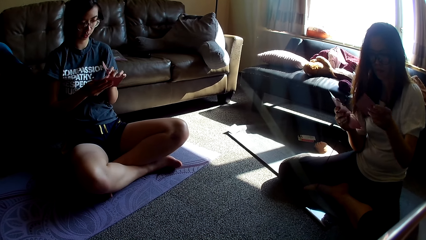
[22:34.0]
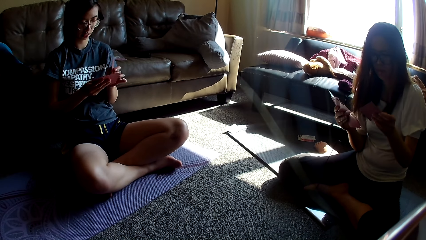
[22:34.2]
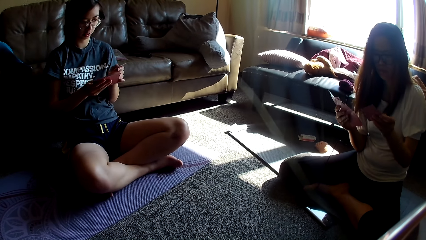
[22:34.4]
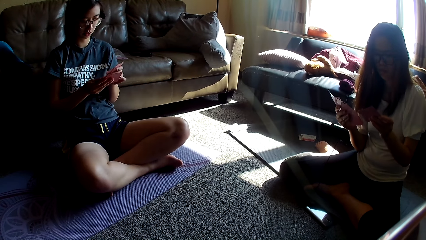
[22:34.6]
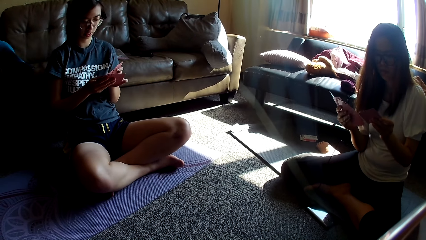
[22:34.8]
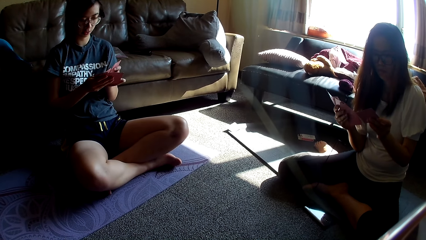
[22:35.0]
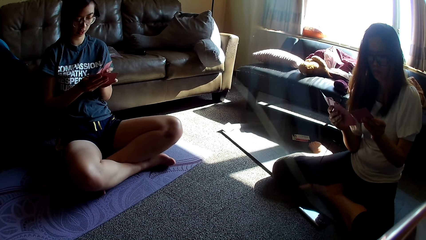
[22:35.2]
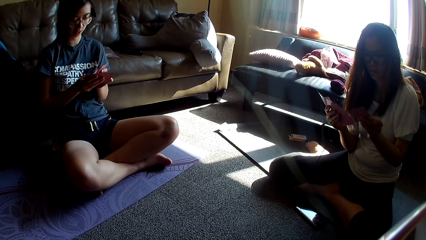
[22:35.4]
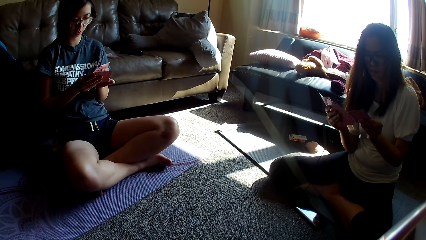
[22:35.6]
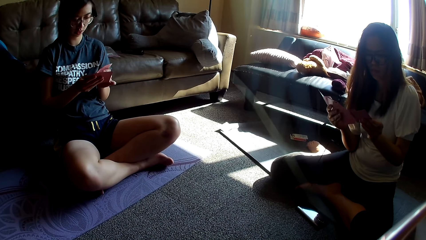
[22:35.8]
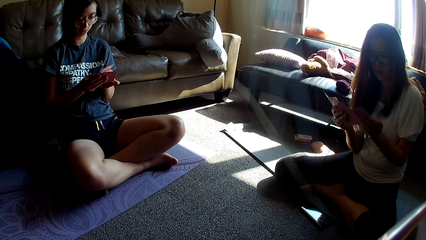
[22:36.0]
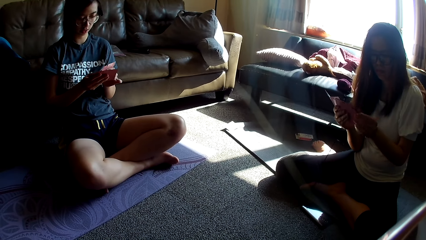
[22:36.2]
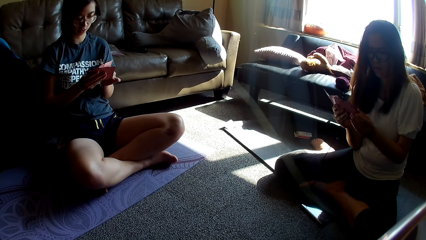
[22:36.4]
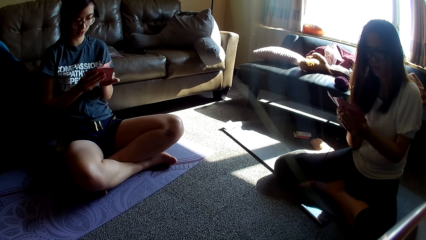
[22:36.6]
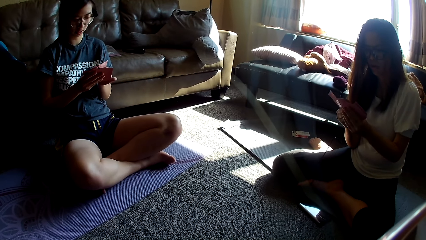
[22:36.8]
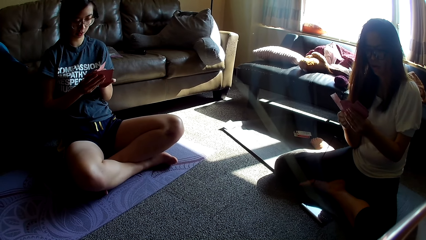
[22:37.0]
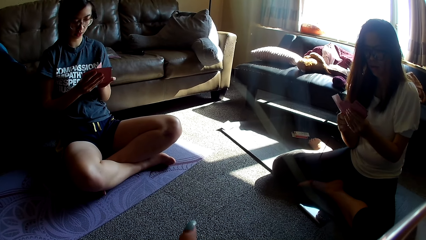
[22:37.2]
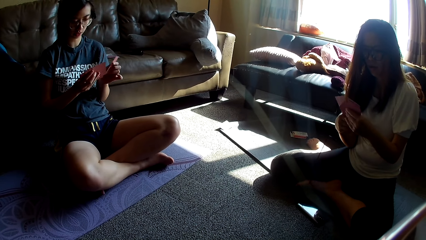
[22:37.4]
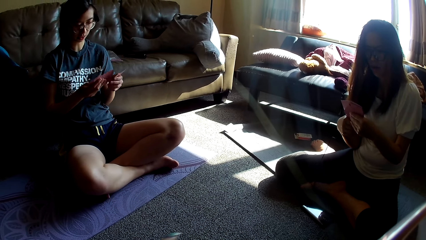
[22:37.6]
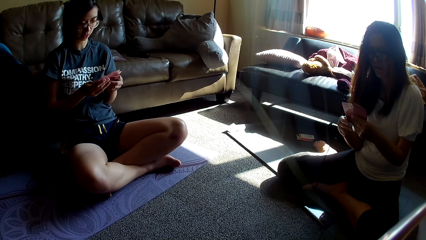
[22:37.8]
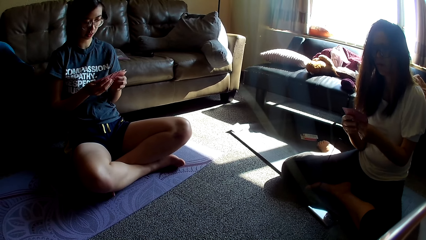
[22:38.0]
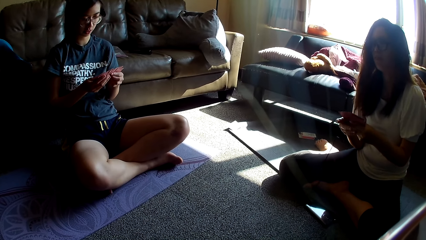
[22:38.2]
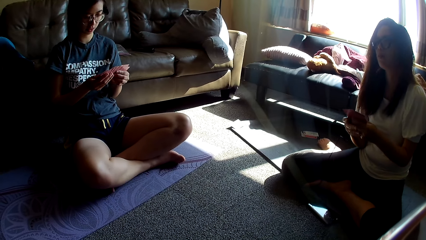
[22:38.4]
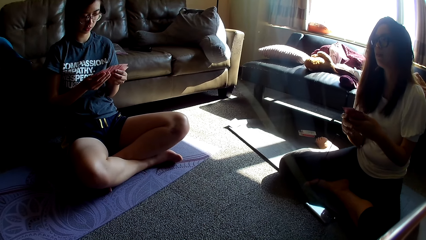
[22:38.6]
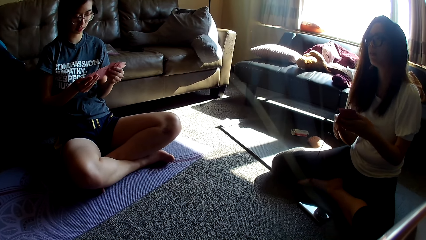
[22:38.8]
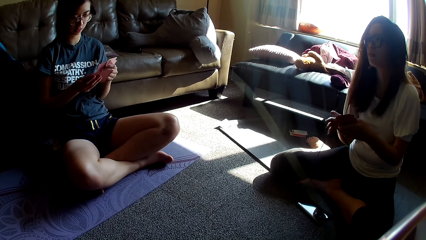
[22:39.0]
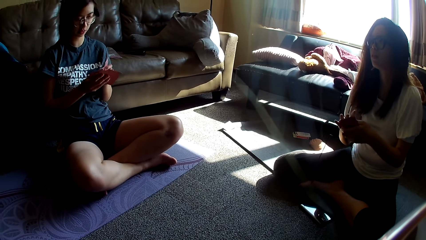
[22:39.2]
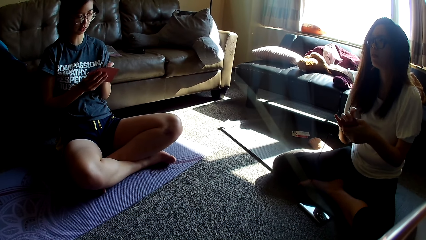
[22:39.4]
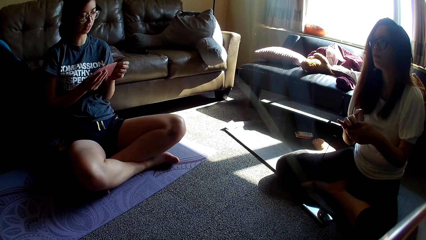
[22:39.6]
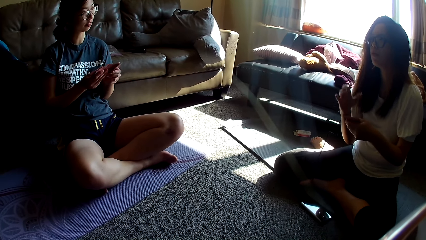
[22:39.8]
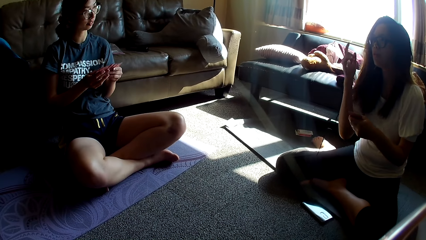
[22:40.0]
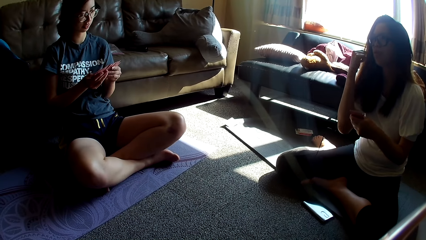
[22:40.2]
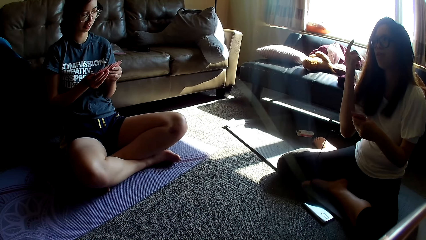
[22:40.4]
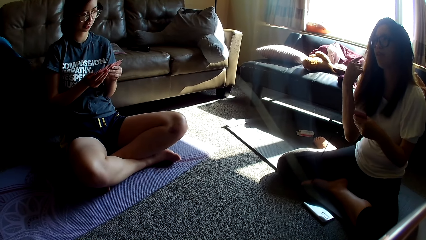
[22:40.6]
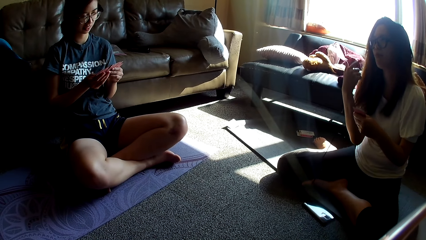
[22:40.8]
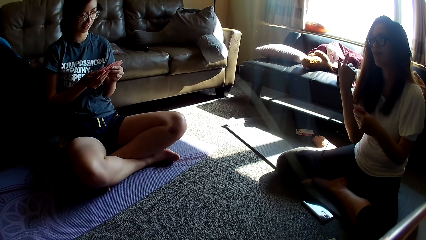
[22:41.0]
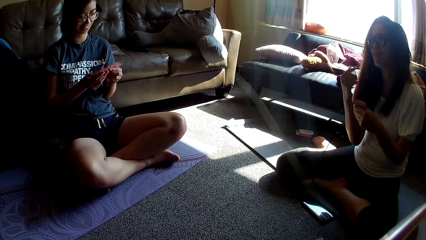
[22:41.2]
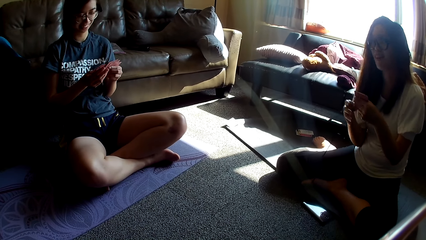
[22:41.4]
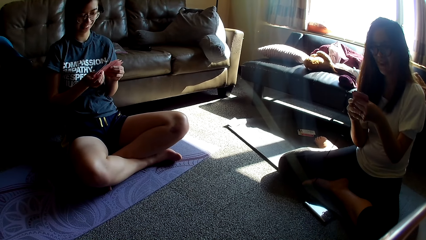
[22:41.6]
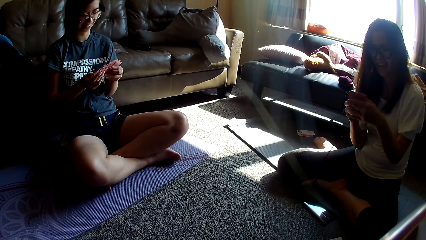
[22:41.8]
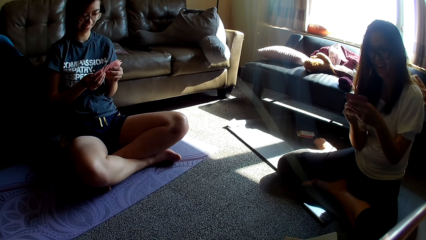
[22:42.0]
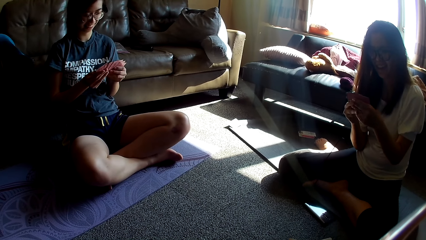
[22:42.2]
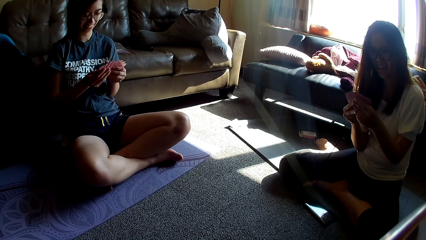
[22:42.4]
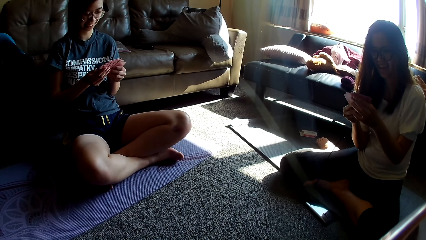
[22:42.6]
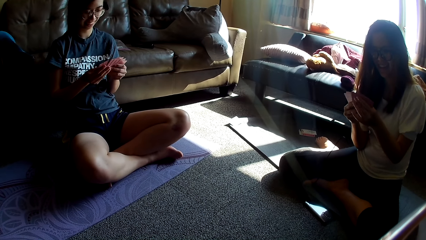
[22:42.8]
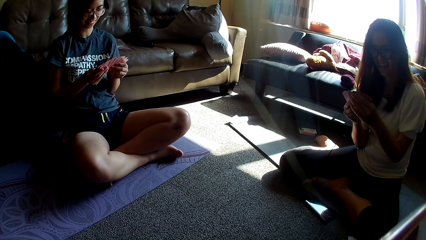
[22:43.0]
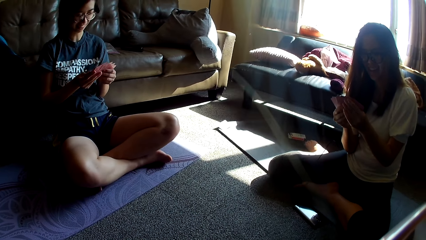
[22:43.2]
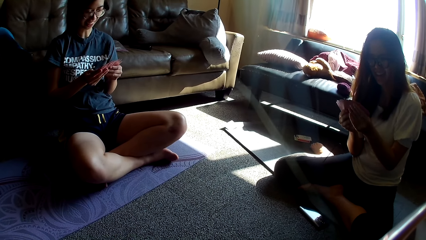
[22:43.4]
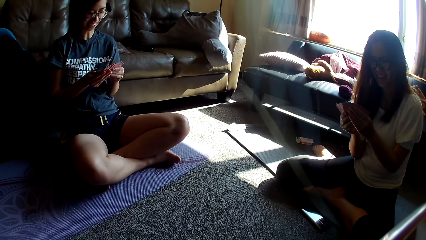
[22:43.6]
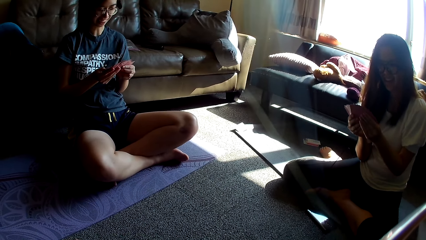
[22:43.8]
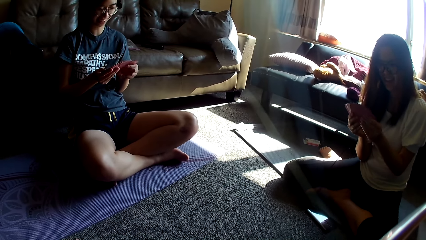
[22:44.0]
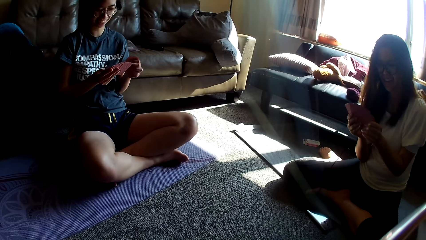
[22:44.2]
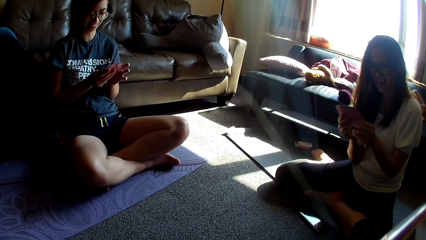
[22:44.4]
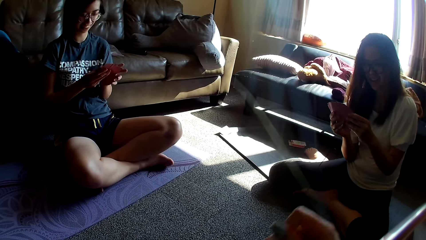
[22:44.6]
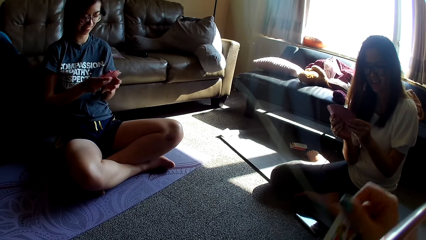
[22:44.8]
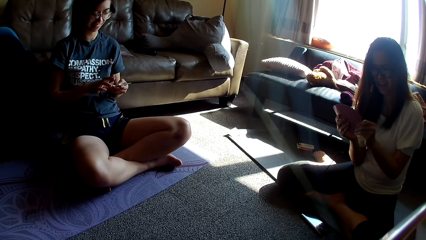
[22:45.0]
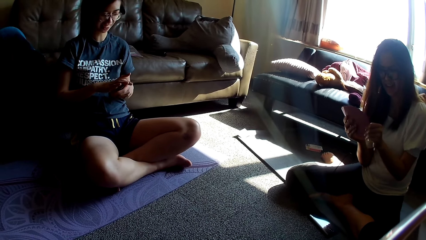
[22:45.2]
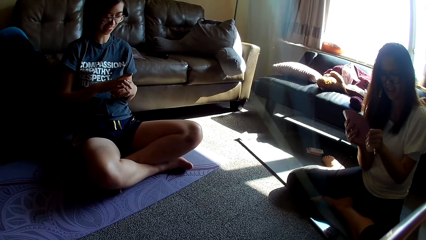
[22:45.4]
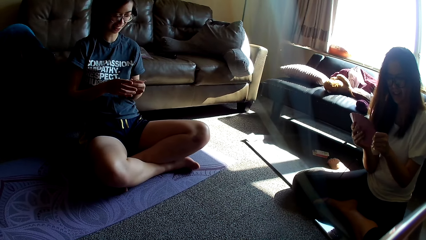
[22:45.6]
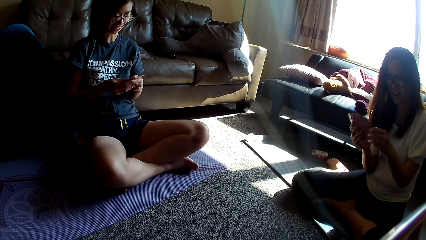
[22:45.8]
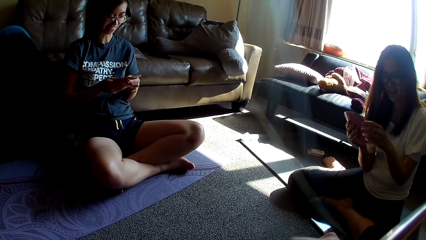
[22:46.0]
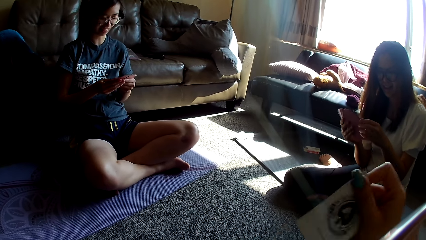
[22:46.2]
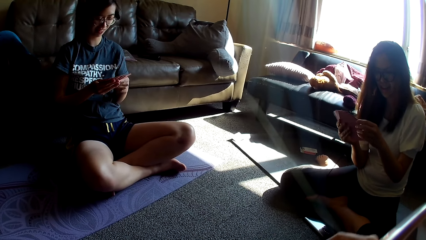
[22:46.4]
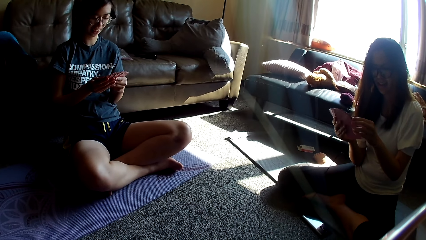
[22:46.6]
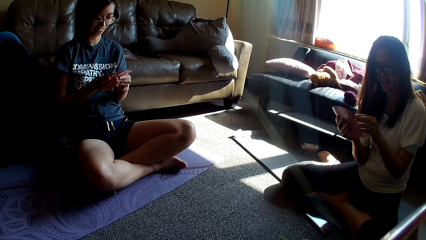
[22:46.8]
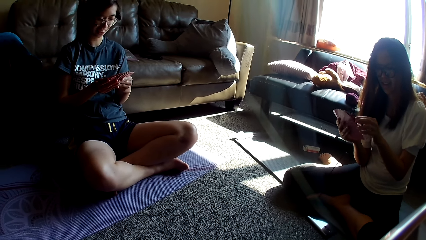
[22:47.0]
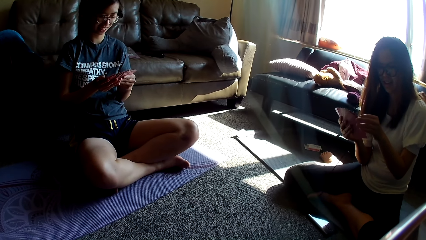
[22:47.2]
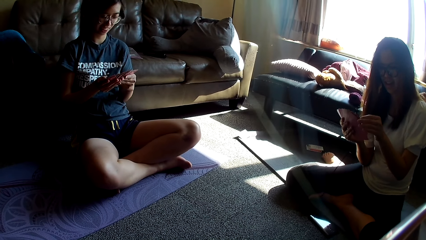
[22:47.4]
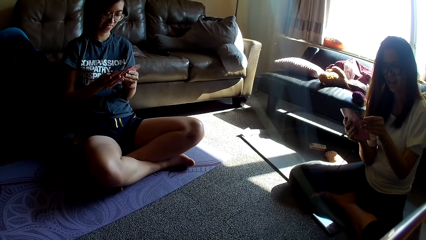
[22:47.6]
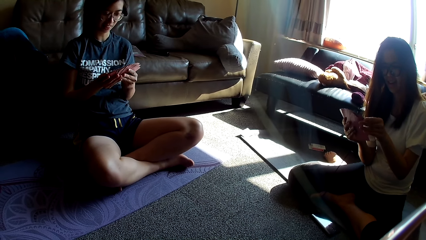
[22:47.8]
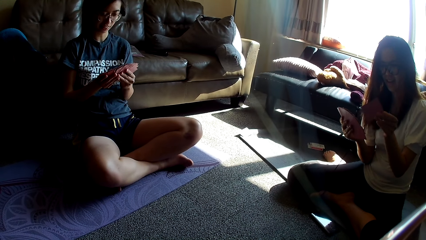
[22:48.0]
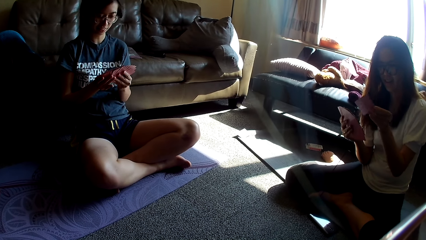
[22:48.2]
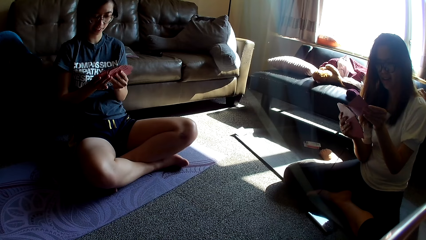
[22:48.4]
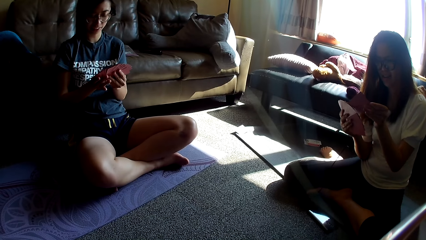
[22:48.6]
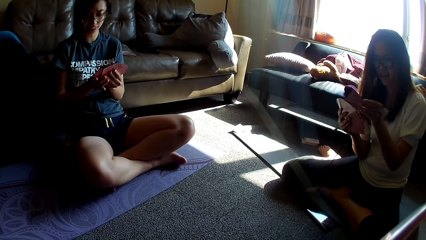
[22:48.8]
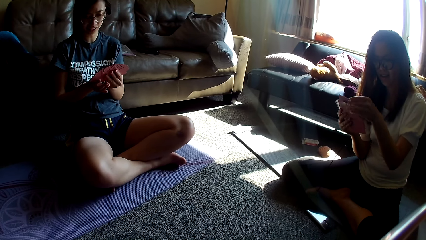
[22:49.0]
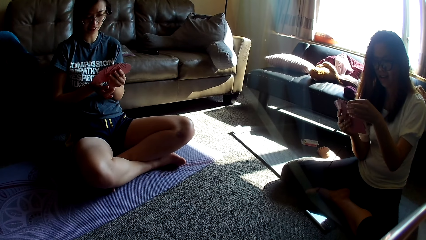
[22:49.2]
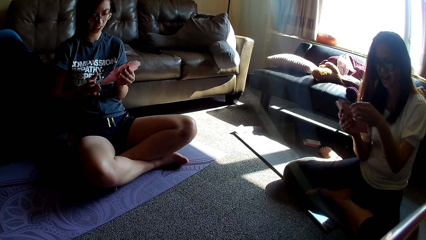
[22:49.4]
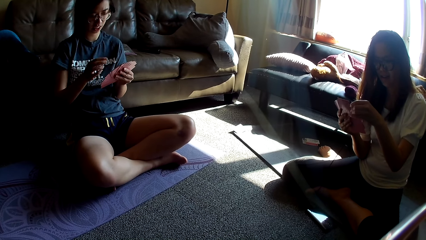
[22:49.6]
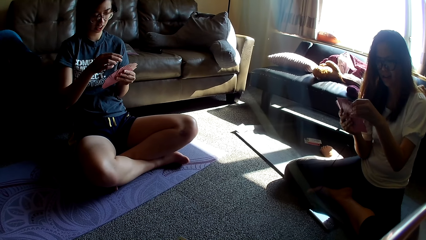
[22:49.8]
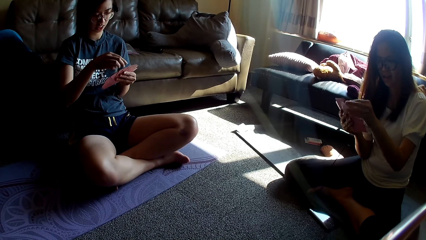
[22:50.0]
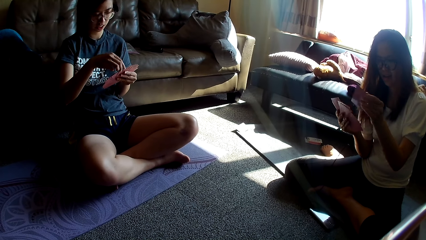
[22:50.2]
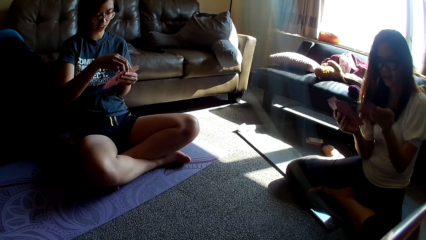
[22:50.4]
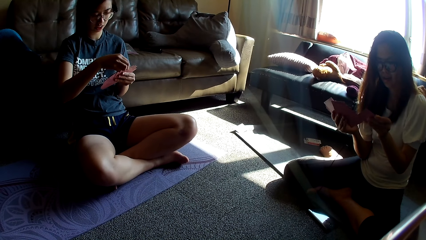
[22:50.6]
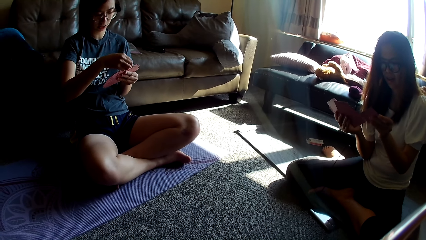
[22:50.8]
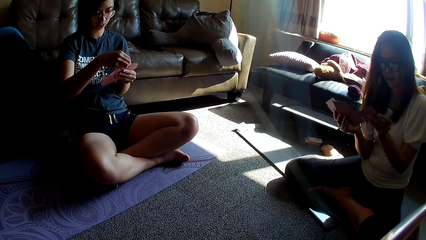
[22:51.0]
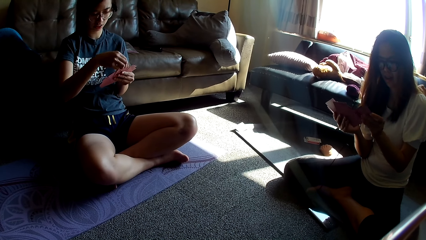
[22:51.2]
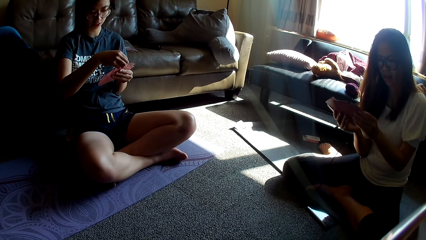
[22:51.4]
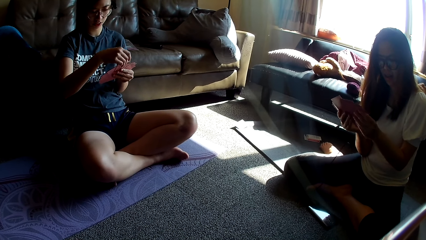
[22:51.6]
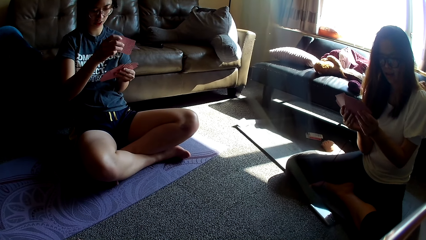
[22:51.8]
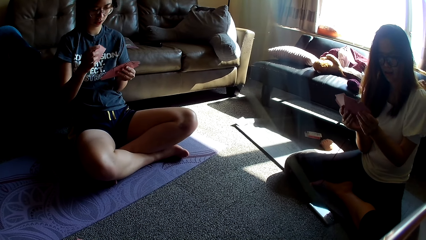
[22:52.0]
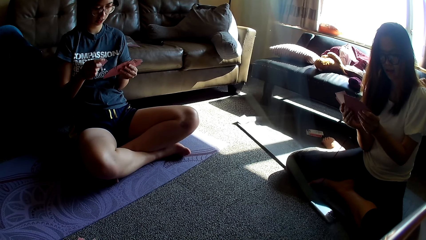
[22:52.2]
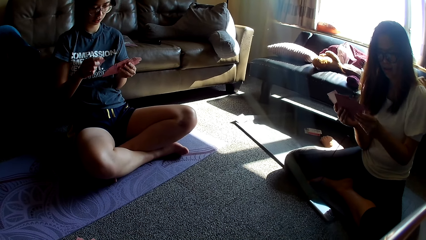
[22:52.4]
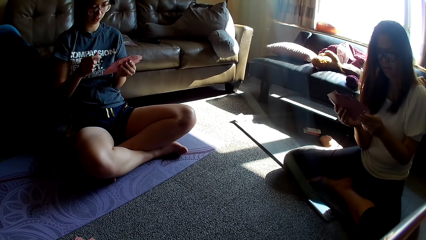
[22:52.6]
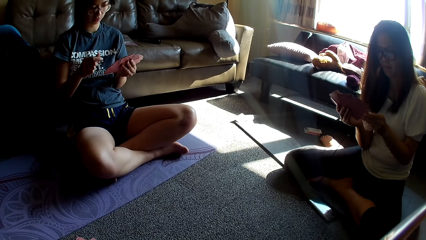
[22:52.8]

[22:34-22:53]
A lady moves her hands and holds the cards with both hands. The camera wearer arranges the cards in her hands.
